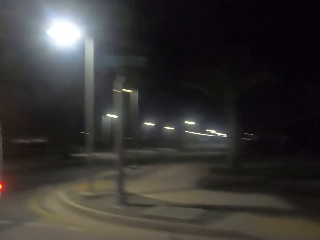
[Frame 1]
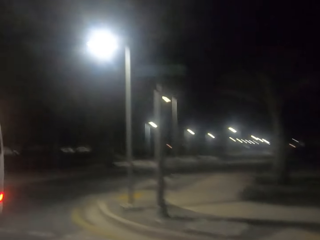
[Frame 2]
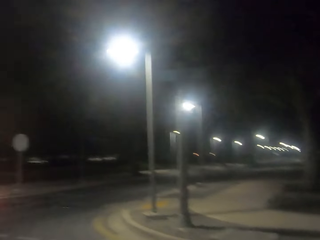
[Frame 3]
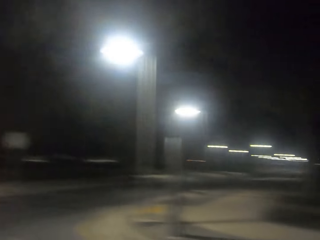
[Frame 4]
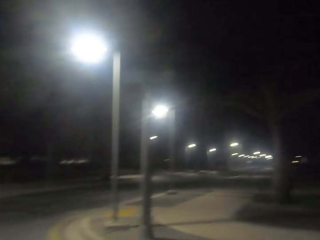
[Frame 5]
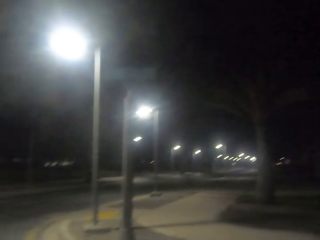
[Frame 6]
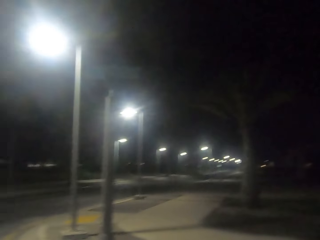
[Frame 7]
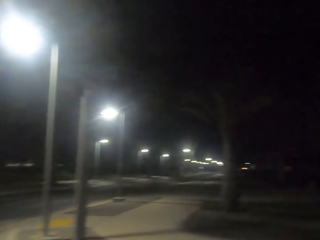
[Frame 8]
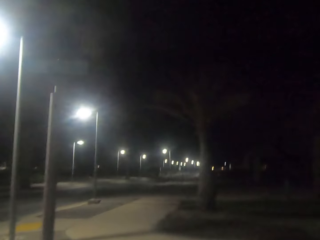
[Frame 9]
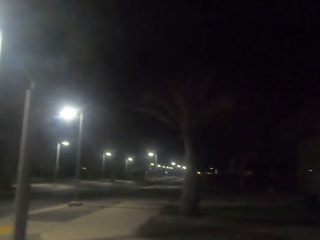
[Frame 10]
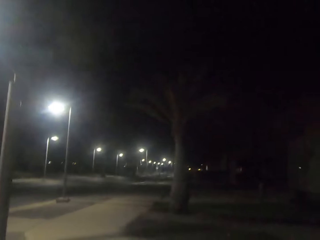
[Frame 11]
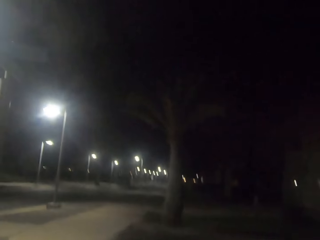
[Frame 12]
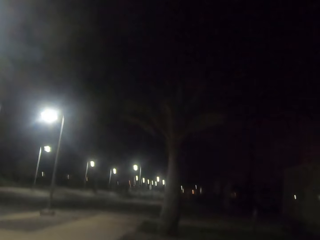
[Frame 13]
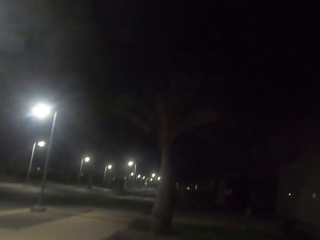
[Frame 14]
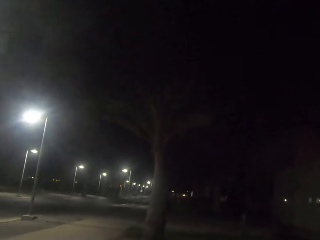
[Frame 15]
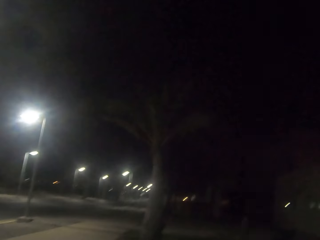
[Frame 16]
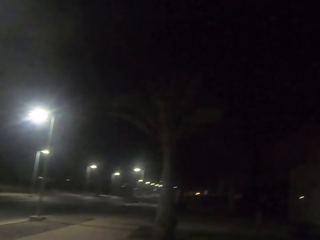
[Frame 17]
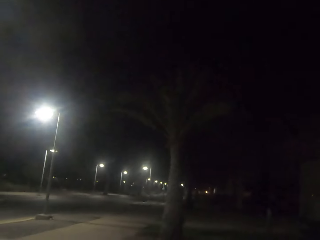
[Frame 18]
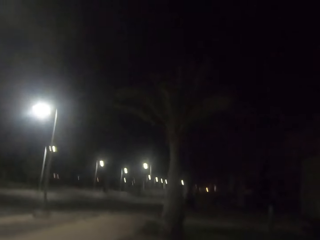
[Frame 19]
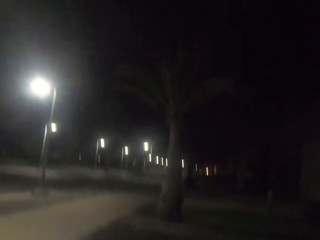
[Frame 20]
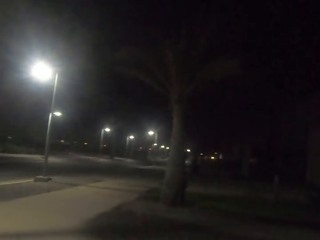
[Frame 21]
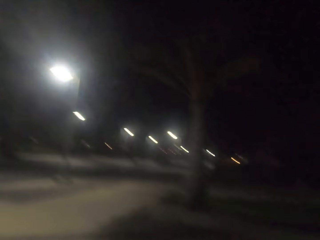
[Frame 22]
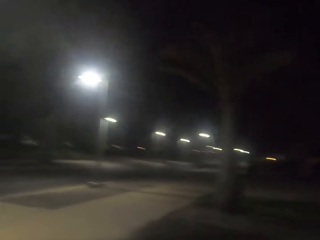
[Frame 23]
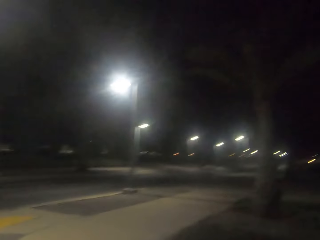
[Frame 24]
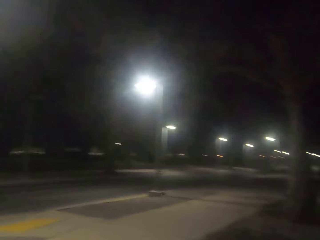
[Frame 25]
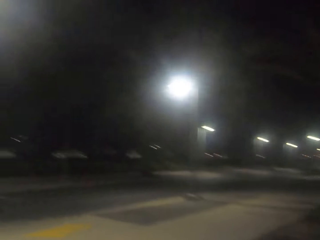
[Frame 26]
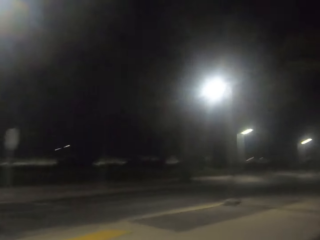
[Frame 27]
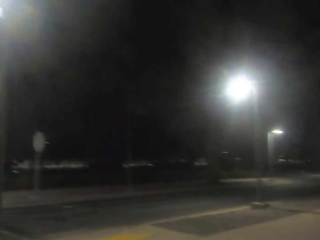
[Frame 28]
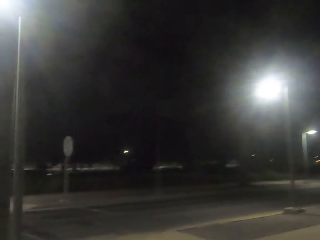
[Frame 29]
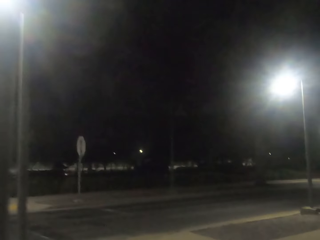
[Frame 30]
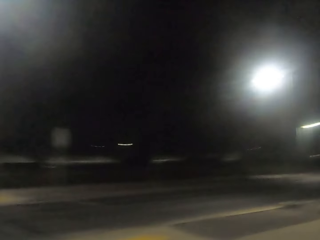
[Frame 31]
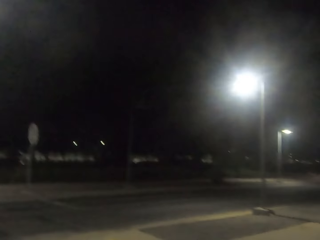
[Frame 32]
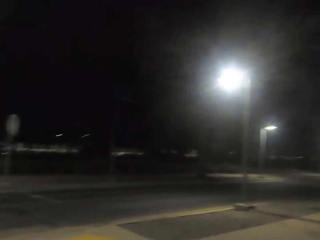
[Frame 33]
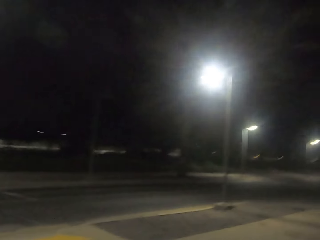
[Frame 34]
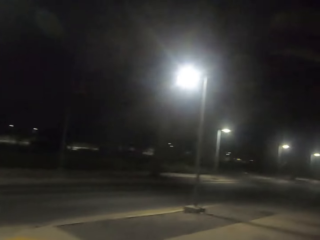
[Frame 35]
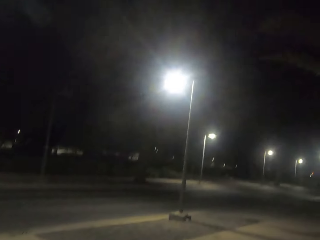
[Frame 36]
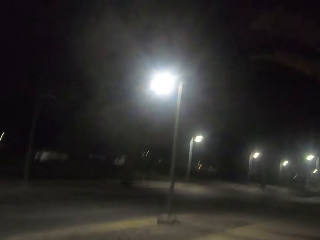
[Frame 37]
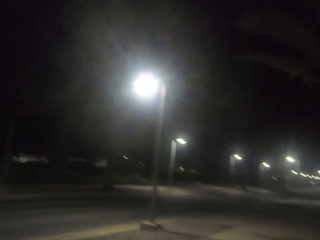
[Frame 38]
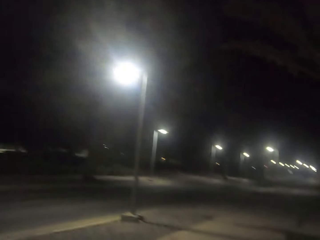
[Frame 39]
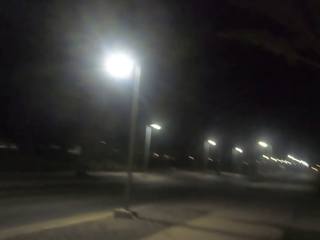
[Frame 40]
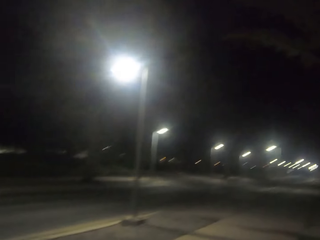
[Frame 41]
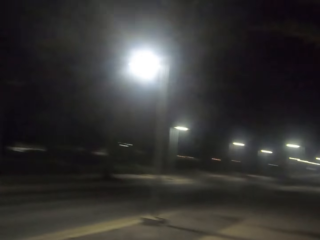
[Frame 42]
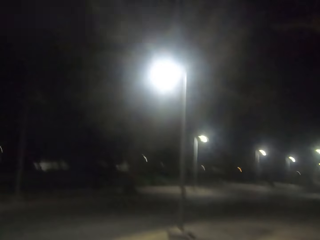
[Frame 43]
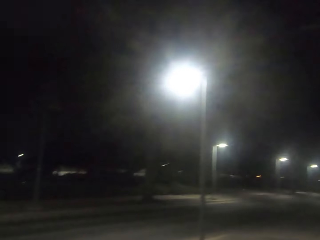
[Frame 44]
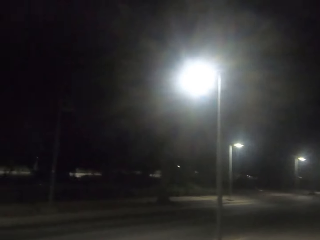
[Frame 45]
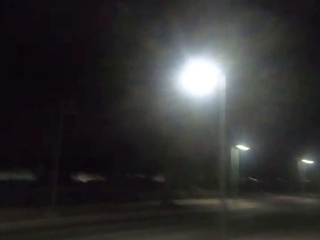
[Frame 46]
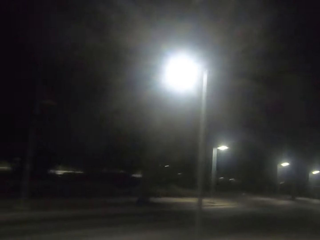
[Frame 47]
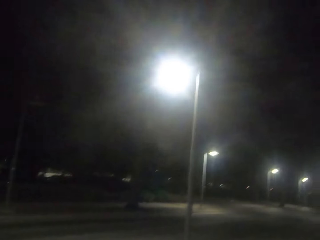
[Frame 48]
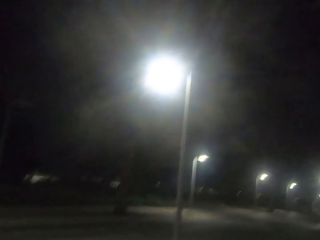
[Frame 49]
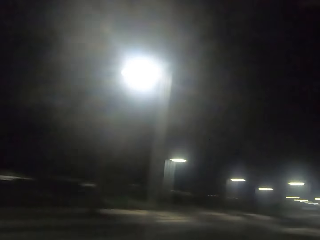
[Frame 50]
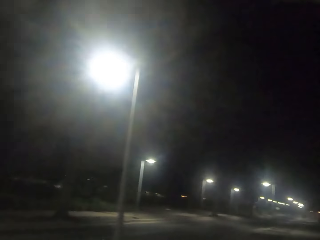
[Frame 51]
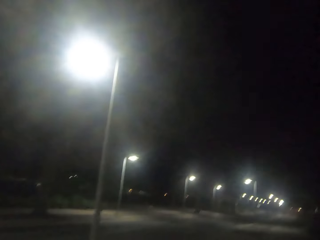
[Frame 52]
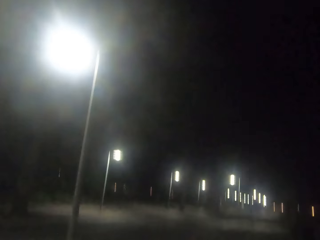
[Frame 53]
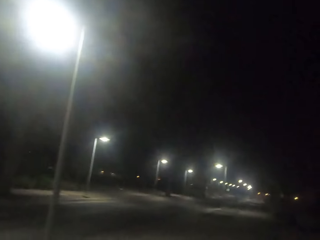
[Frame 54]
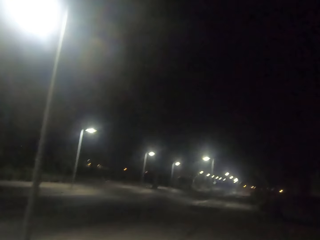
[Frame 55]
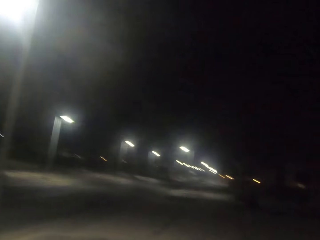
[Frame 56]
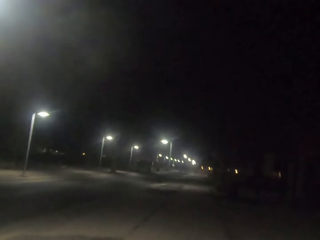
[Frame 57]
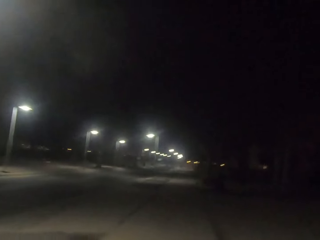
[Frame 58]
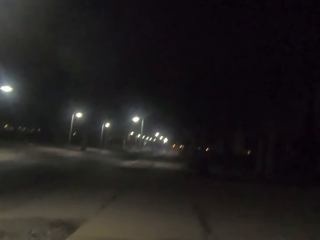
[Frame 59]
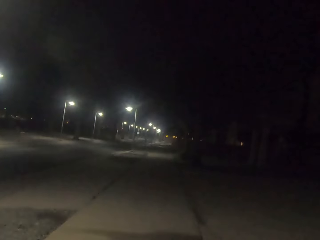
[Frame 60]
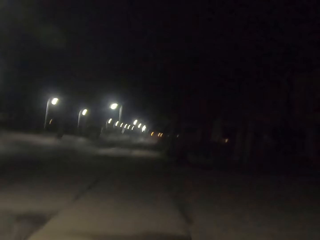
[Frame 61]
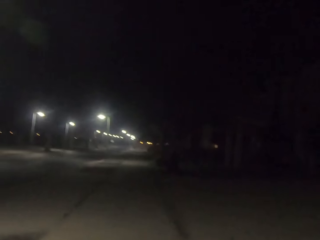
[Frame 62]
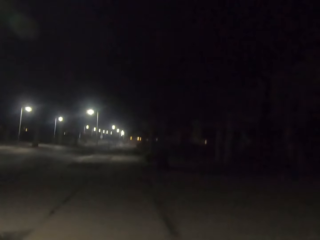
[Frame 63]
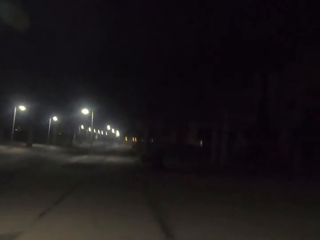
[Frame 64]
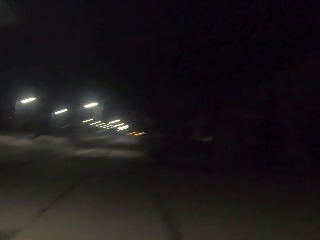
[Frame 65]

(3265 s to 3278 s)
The camera wearer crosses the road. They walk on the pavement.

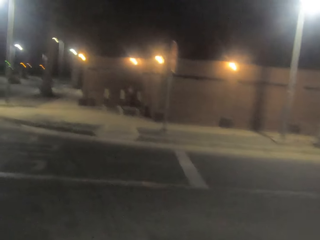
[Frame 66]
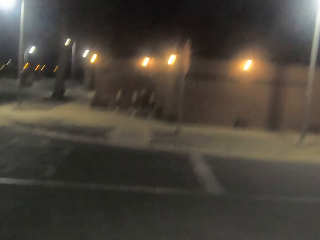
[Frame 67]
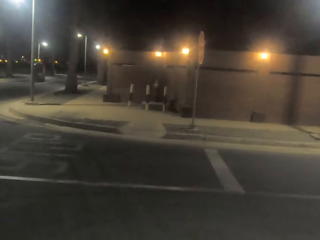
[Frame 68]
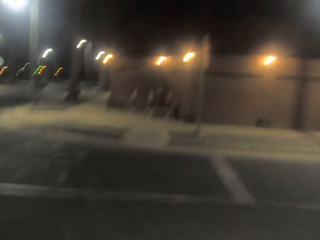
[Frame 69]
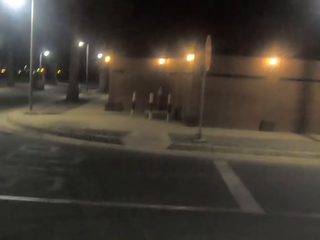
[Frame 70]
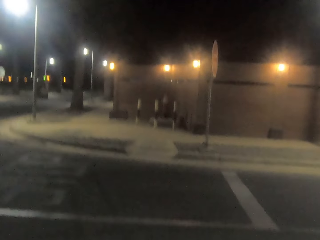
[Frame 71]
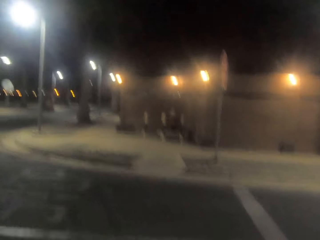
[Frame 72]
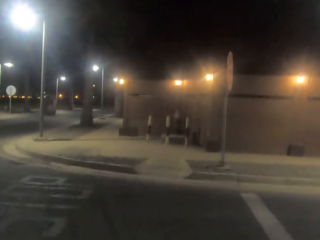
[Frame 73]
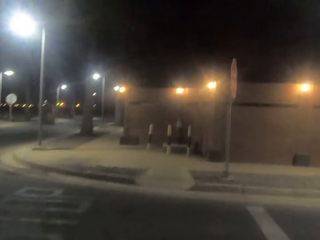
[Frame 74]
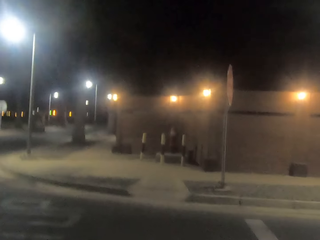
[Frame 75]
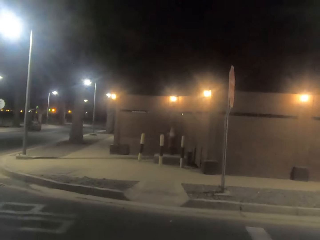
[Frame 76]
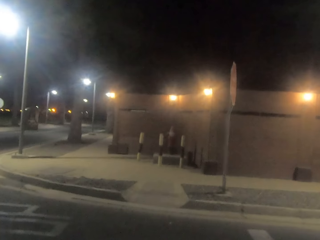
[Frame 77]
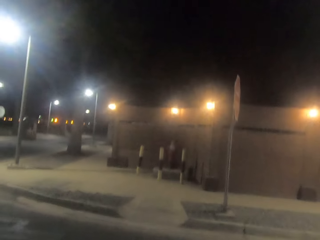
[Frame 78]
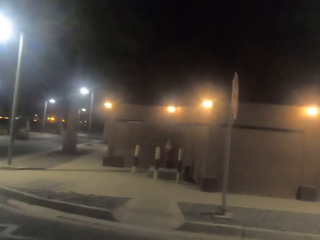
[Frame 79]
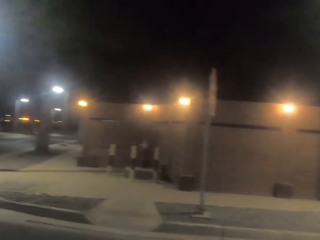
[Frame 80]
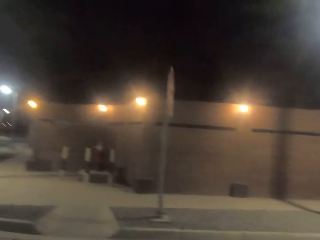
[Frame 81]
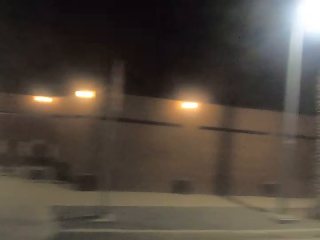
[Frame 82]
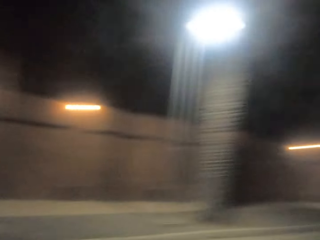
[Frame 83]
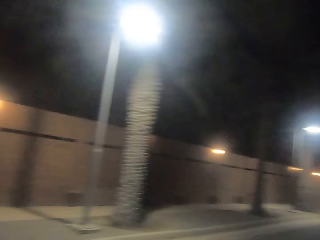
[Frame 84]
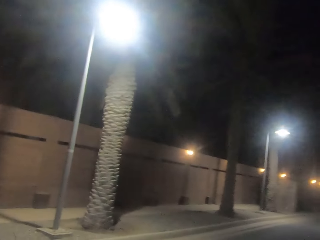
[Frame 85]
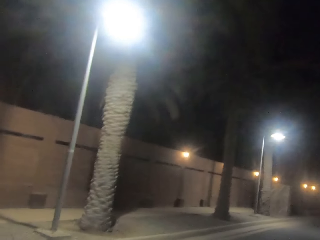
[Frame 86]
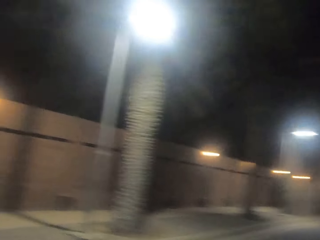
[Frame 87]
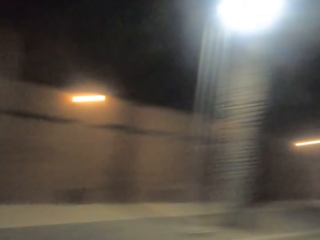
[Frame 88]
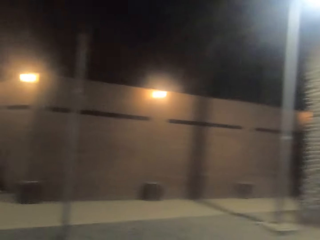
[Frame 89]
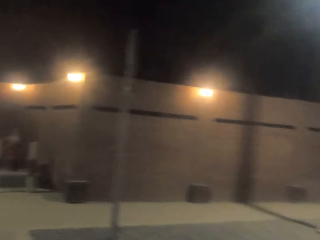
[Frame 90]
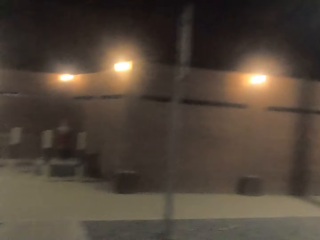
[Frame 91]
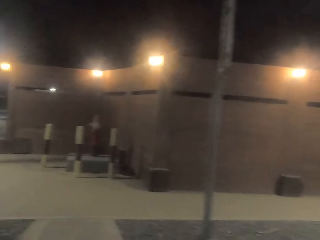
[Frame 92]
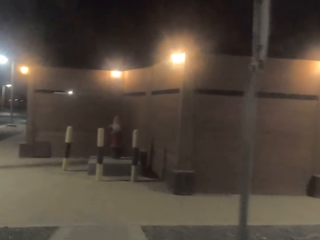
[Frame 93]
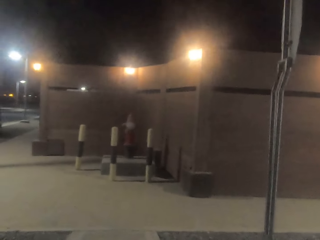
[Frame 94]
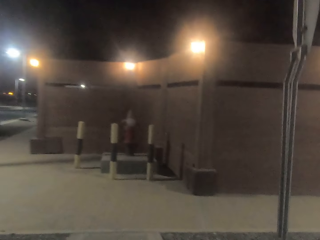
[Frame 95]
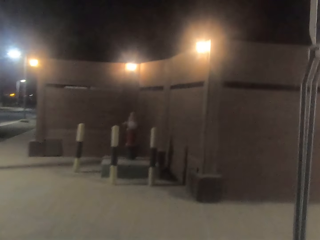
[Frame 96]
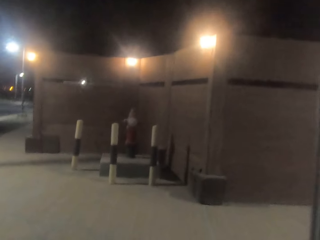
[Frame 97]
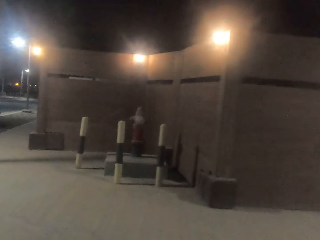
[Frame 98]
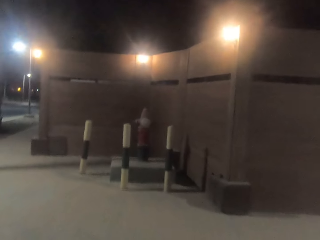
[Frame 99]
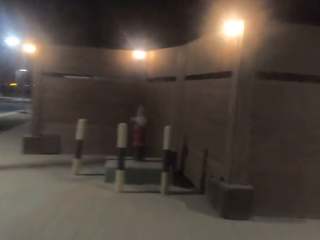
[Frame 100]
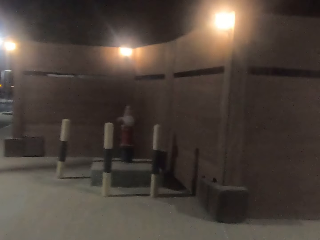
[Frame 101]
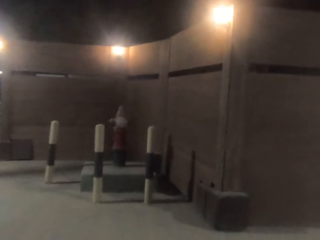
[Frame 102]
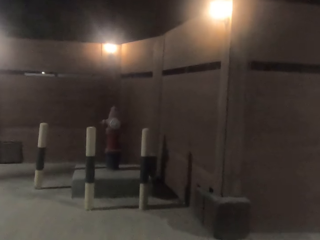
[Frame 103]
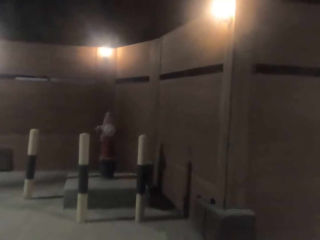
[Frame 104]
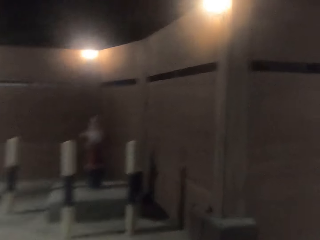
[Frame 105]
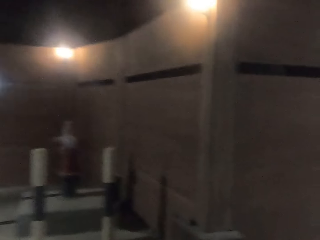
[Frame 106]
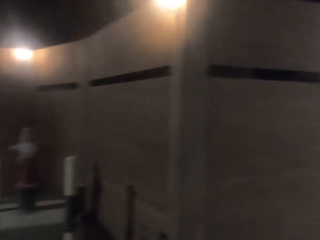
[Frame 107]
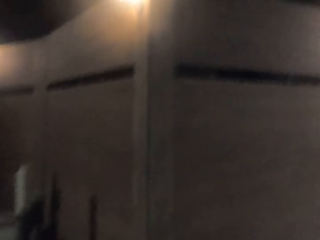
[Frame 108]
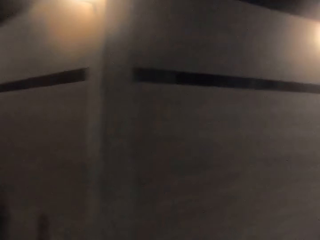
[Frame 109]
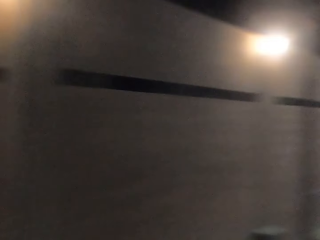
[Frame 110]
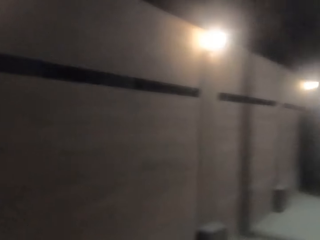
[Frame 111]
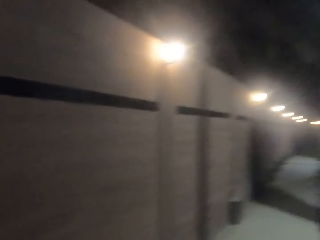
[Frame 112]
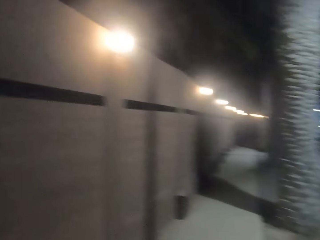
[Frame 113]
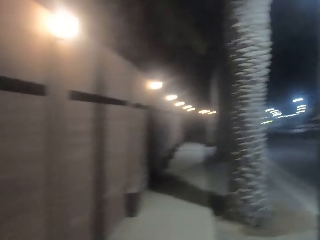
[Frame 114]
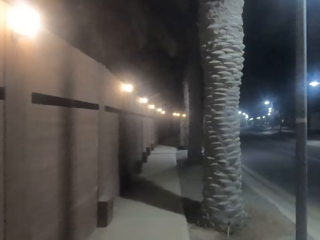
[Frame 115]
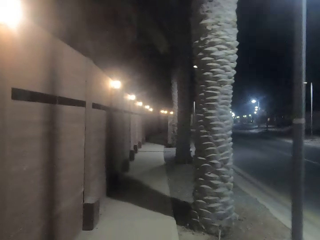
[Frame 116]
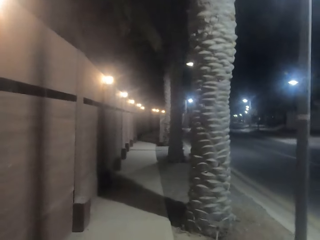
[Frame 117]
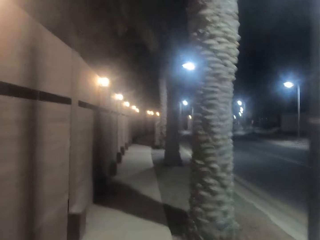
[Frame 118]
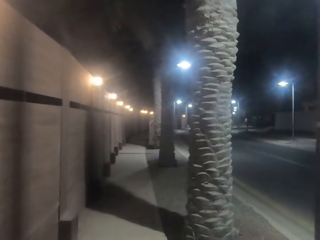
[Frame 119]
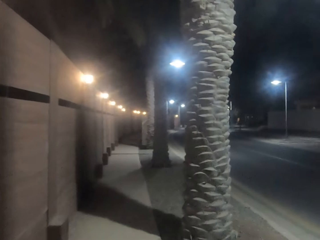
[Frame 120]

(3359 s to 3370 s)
The camera wearer crosses the road. They look around the road. They walk on the pavement.
